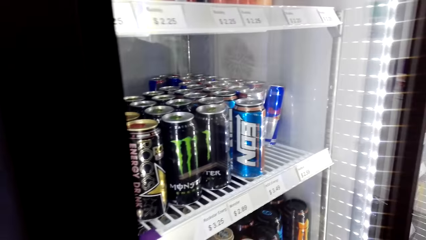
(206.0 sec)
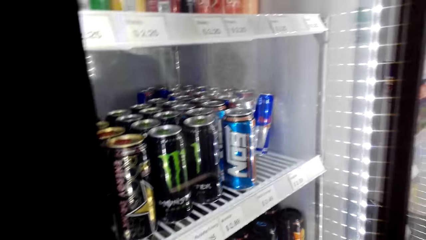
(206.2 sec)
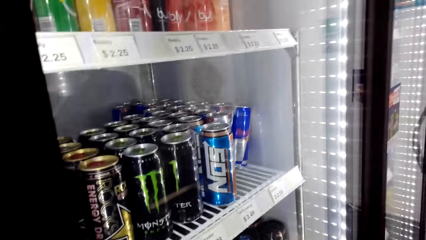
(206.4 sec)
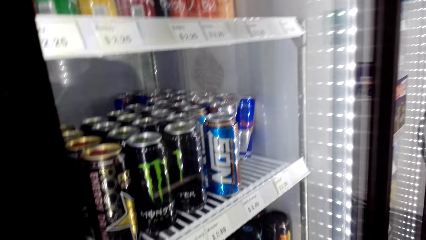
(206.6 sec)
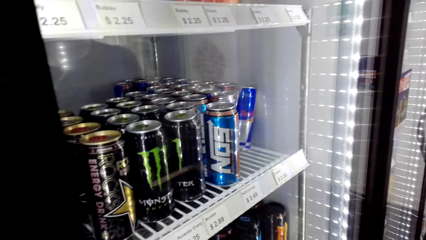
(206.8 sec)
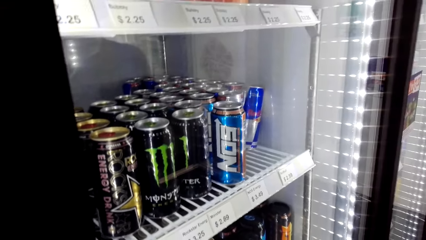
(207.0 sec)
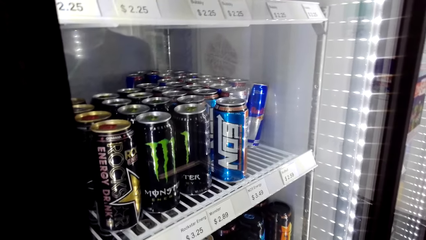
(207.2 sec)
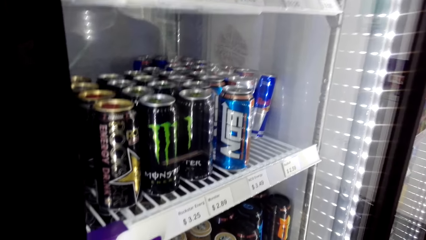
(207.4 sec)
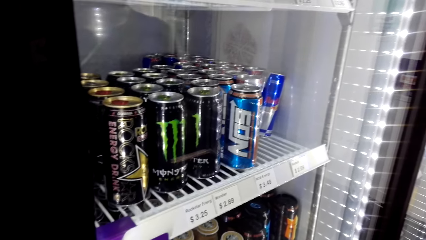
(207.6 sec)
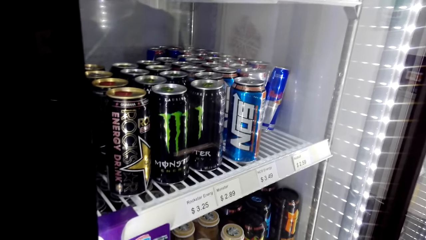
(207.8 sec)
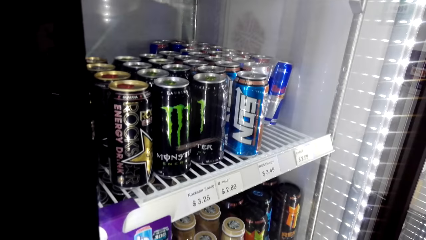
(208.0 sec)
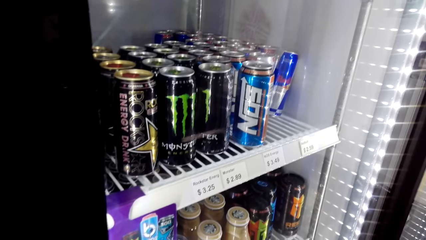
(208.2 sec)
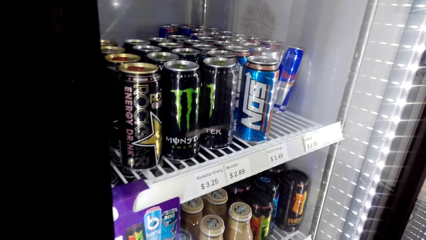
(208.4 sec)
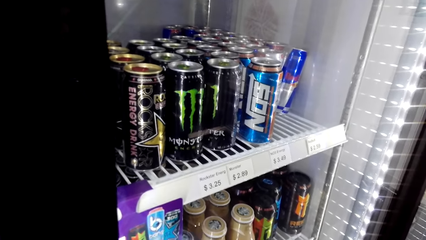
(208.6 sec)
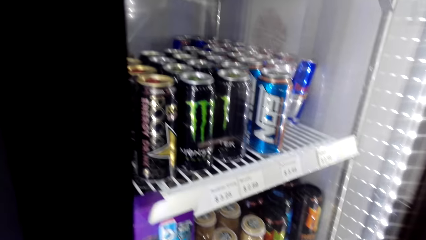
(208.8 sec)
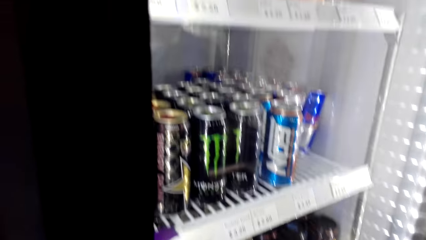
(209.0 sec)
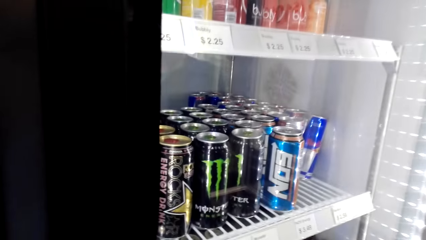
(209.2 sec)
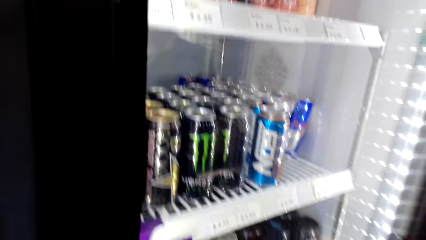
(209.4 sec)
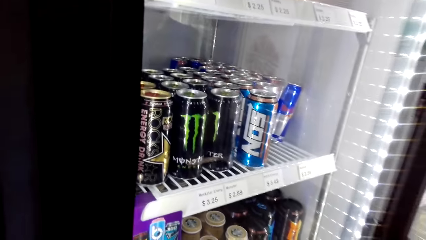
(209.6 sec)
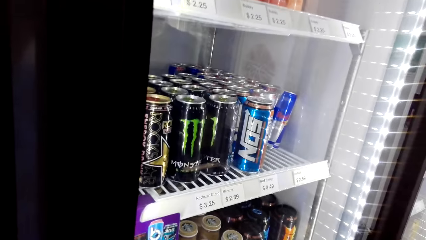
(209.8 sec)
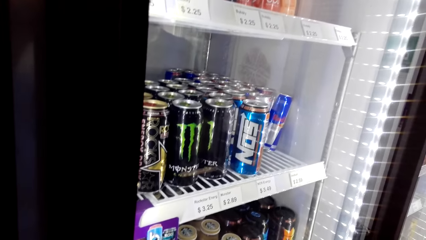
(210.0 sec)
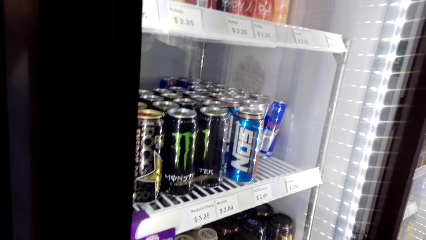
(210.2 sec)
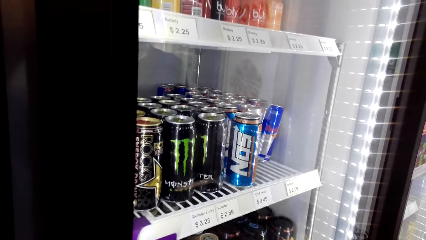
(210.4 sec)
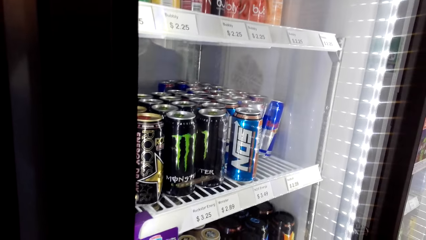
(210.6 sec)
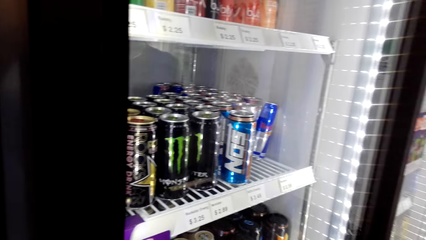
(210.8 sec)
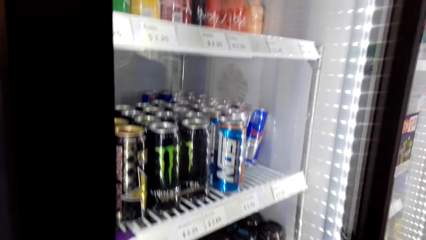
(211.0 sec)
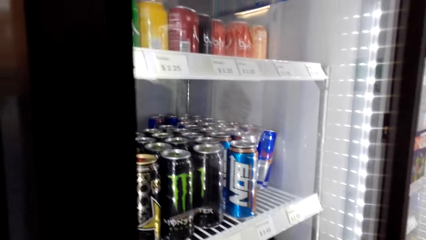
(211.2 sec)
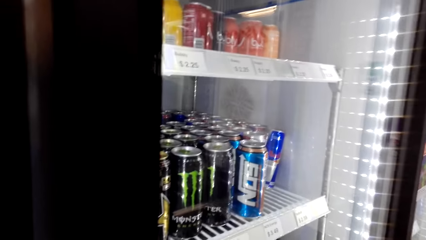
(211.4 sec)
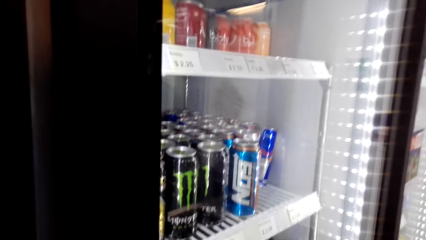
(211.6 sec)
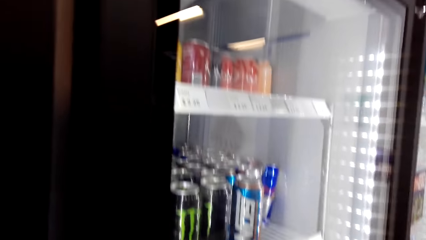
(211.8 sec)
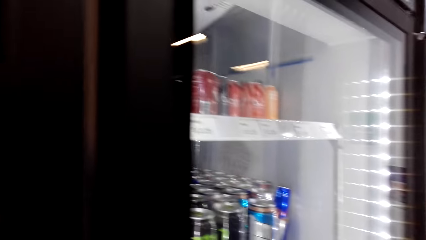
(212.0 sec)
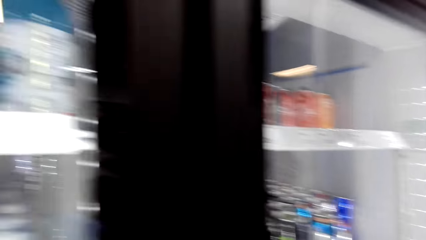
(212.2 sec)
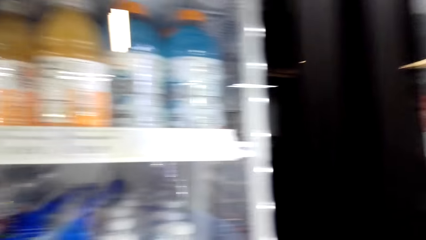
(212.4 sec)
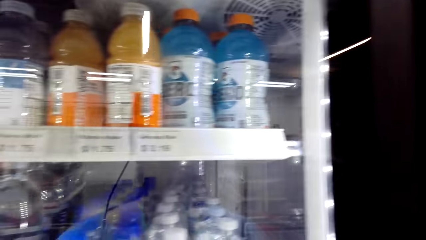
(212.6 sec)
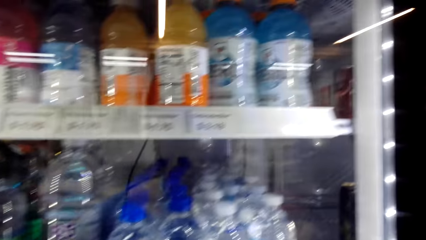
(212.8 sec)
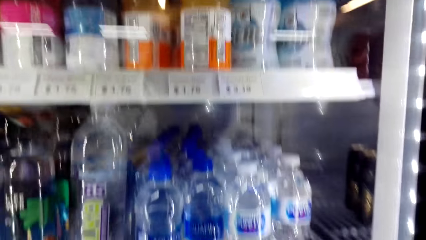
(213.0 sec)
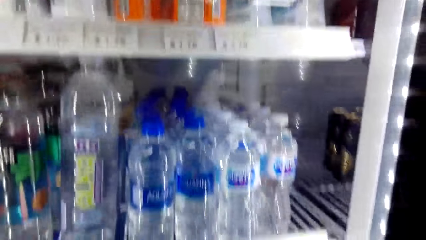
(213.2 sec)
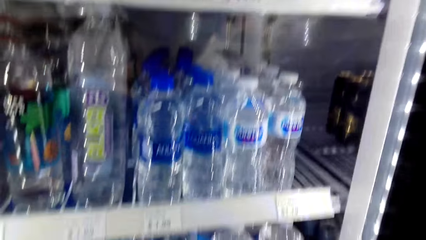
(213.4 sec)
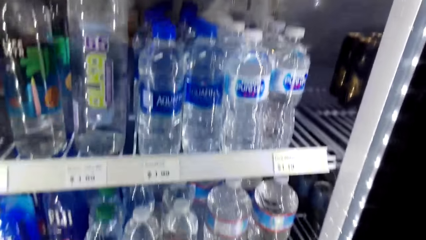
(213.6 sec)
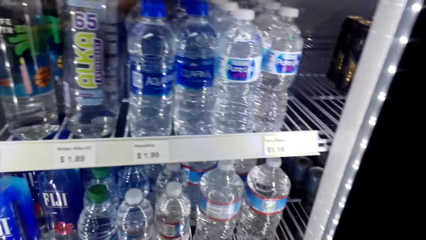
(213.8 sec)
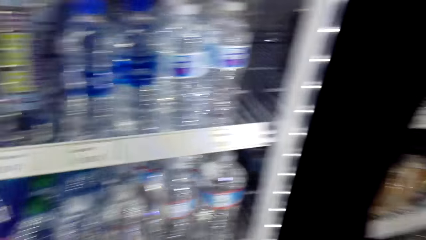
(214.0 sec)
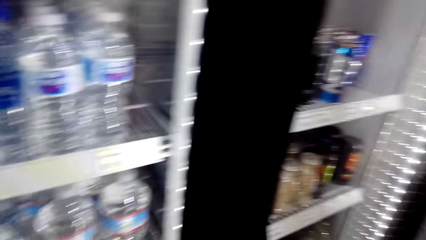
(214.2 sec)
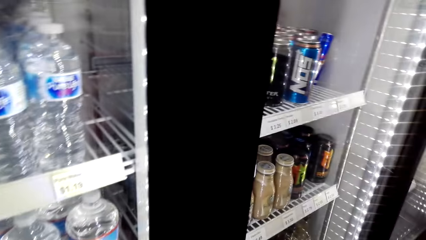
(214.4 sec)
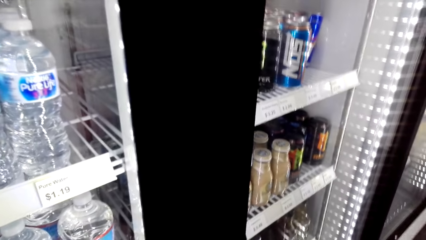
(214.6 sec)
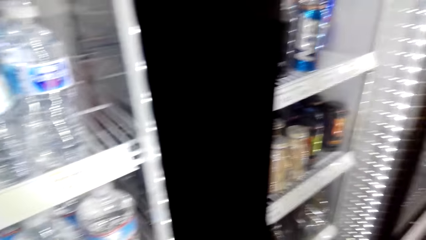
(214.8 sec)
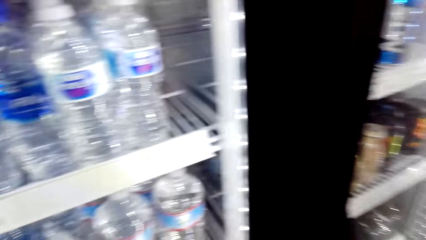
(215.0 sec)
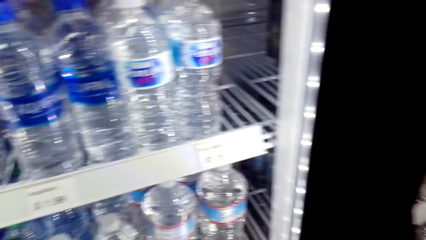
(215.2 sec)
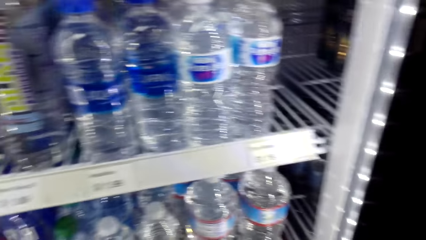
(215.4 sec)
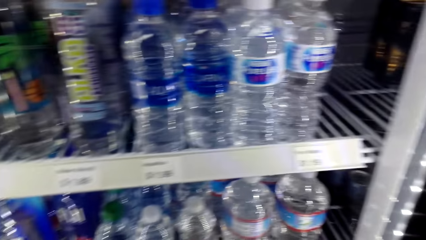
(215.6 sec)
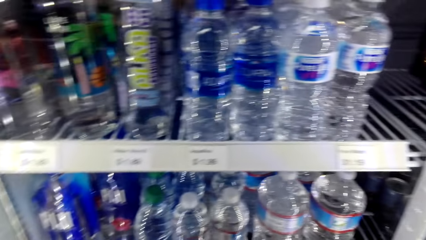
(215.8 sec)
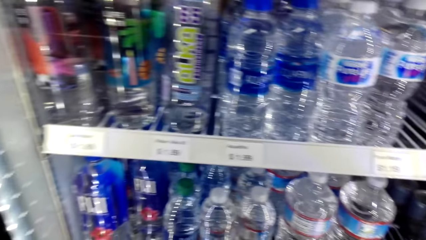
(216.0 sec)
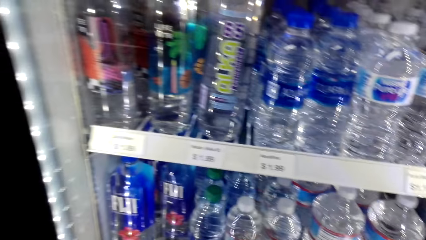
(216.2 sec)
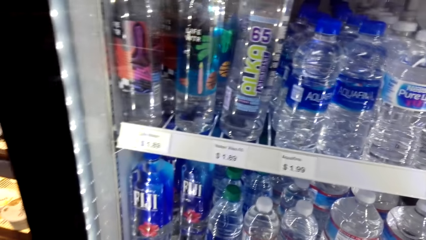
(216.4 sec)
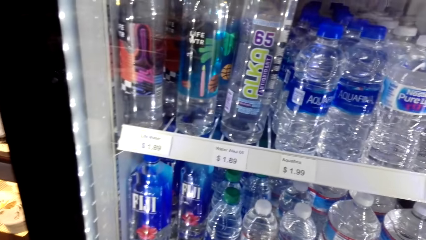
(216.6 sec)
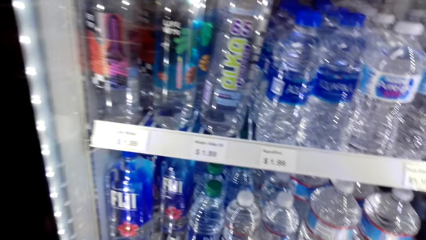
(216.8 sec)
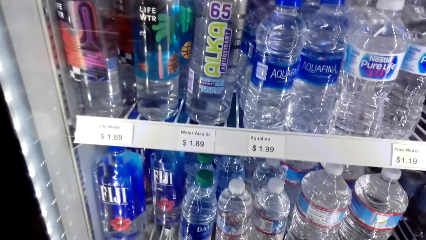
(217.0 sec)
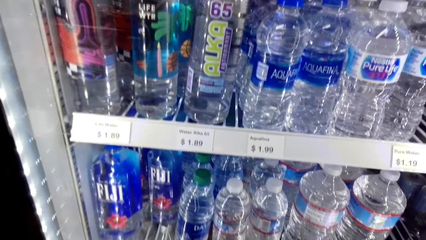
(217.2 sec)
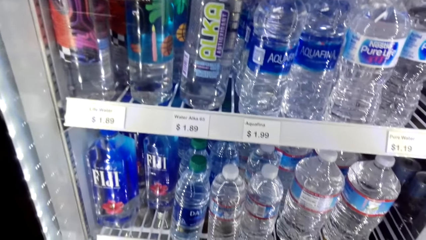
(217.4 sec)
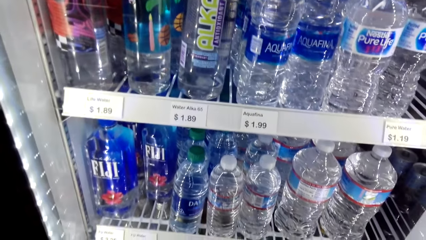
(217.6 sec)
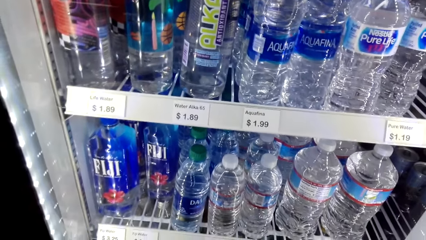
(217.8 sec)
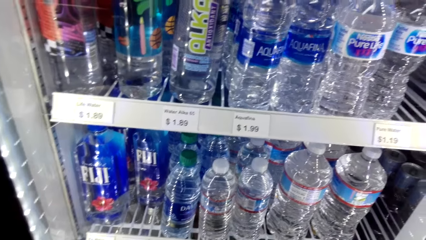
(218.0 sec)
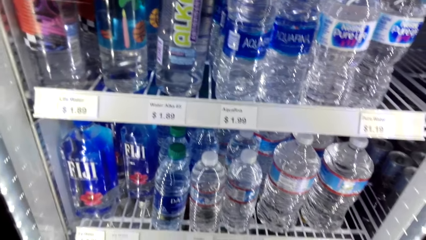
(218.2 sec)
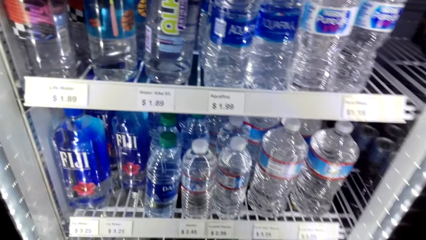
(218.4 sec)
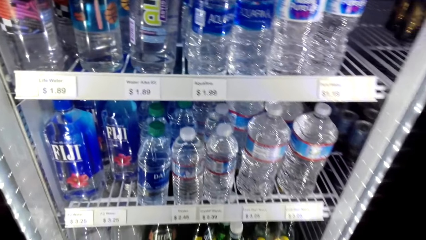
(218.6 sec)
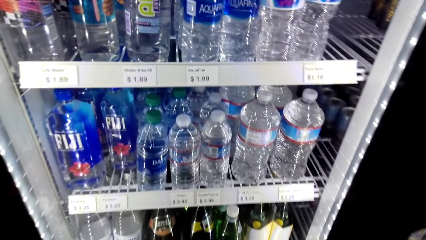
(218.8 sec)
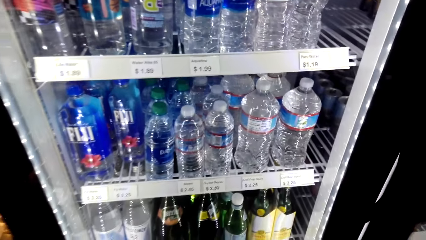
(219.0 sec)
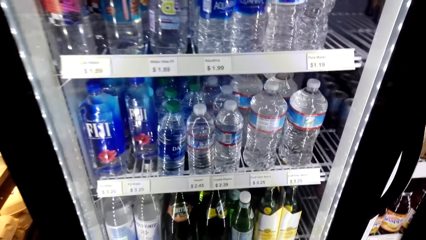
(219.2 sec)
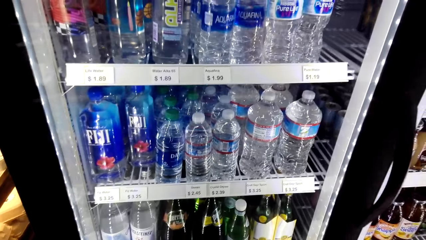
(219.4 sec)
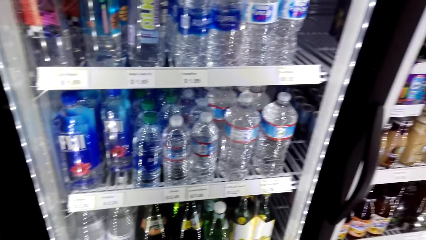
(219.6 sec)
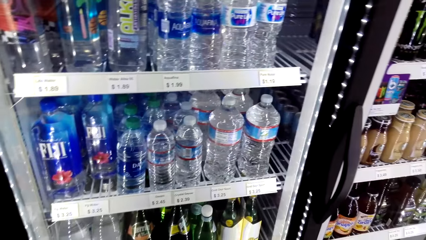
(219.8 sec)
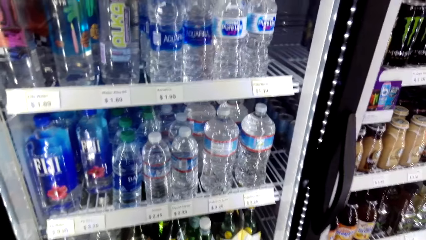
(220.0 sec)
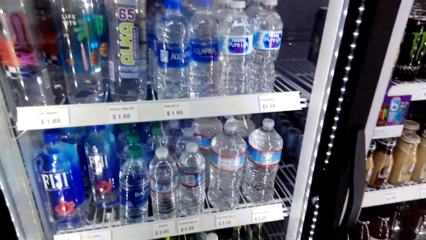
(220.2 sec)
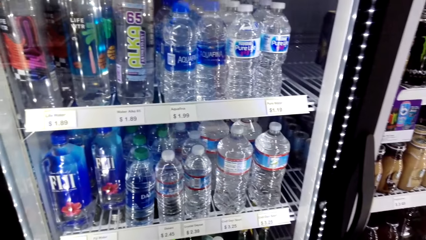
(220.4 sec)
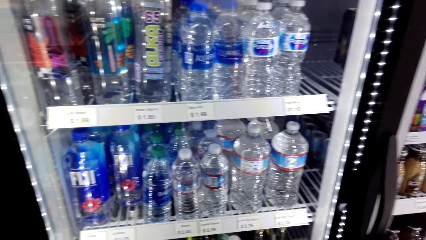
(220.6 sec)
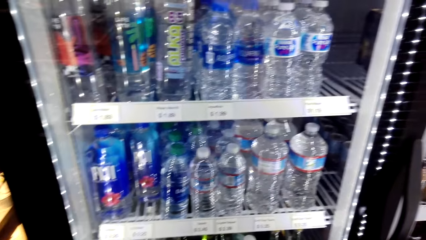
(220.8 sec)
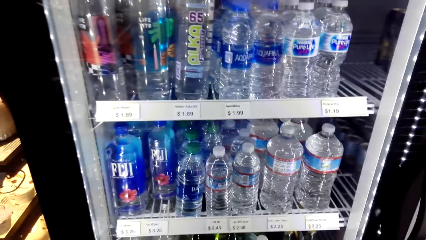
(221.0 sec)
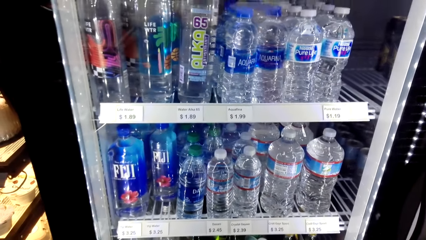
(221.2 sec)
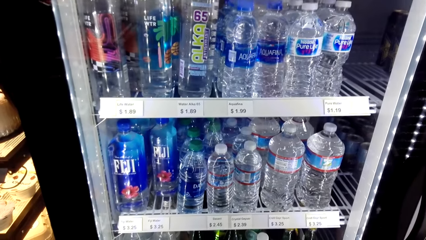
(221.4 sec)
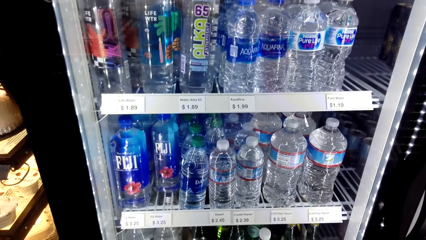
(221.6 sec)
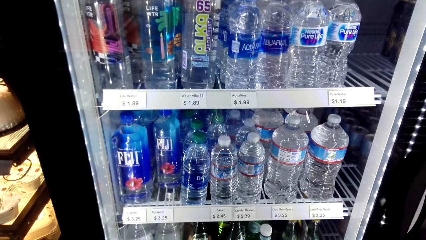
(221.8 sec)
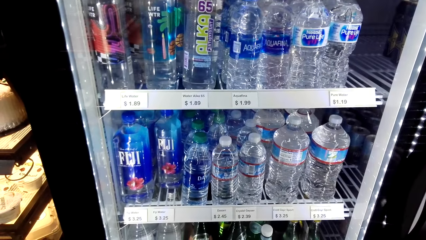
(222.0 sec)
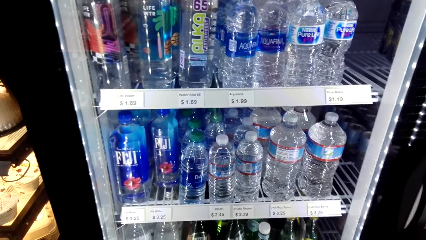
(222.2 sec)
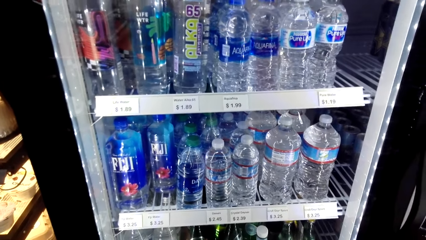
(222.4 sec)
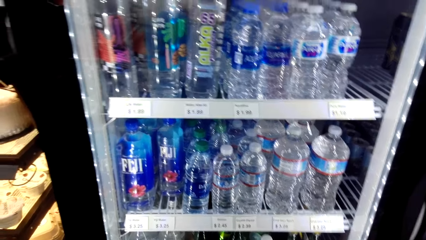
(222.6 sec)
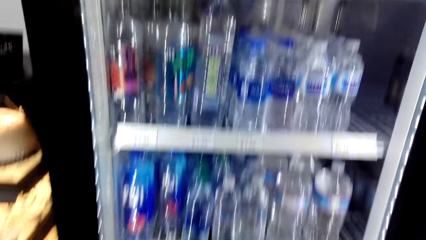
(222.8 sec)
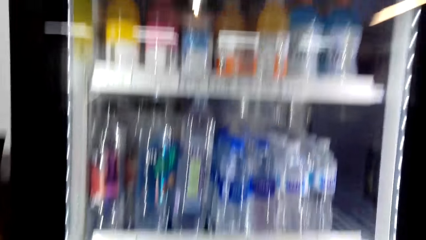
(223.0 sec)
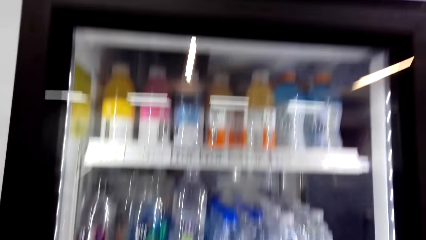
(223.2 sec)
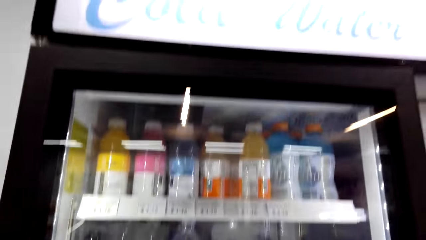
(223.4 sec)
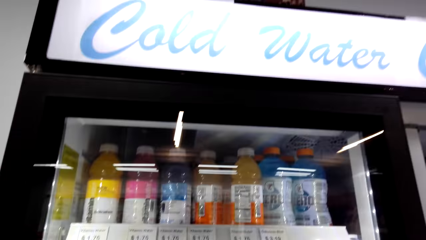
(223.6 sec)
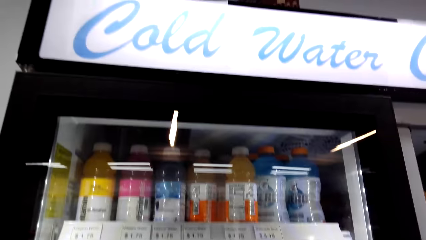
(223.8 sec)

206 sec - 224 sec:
A lady interacts with the camera wearer. The camera wearer looks around a fridge. The lady interacts with the camera wearer. The camera wearer looks around the fridge. The lady opens the fridge. The camera wearer opens the fridge. They look around the fridge.
